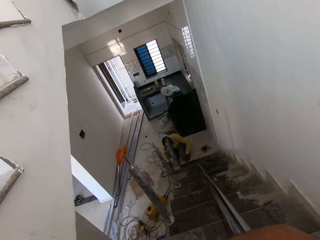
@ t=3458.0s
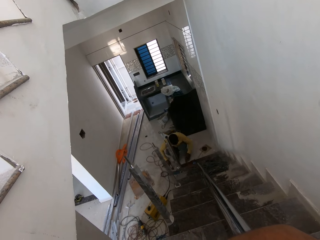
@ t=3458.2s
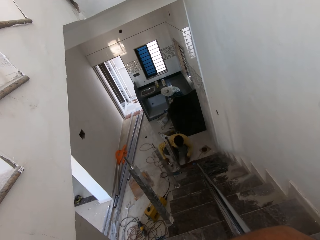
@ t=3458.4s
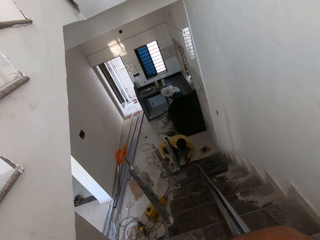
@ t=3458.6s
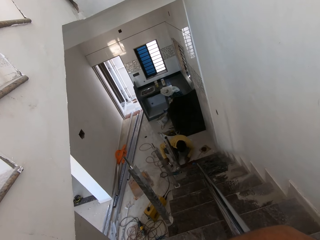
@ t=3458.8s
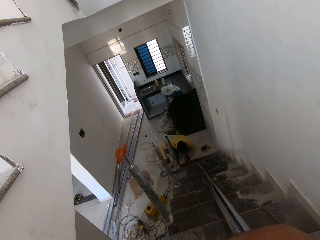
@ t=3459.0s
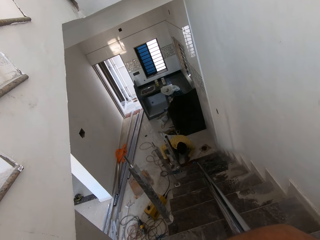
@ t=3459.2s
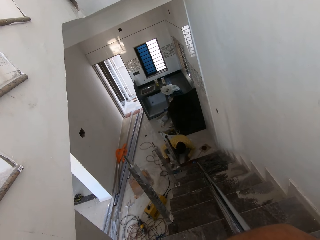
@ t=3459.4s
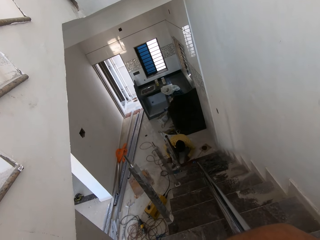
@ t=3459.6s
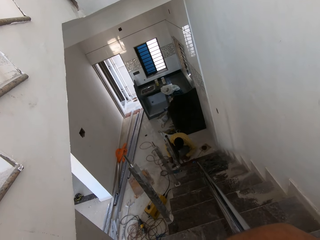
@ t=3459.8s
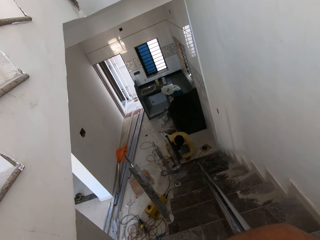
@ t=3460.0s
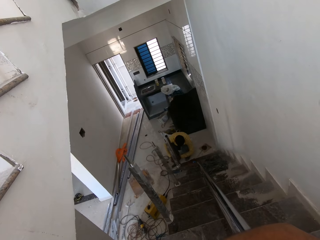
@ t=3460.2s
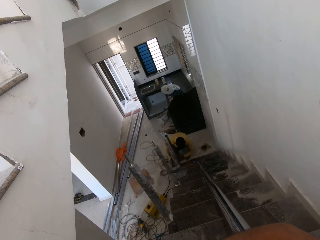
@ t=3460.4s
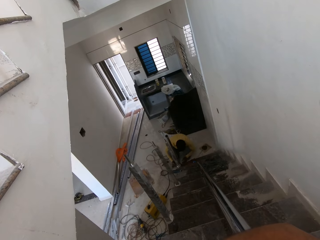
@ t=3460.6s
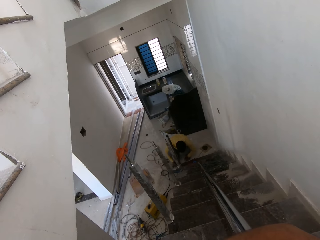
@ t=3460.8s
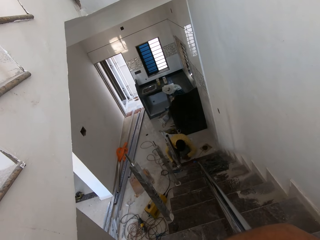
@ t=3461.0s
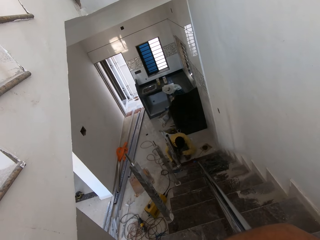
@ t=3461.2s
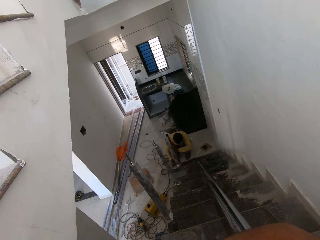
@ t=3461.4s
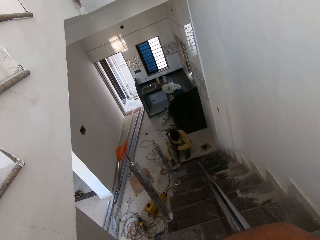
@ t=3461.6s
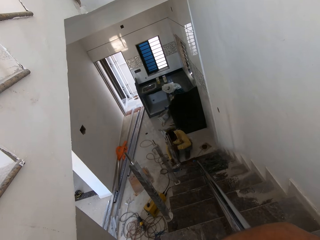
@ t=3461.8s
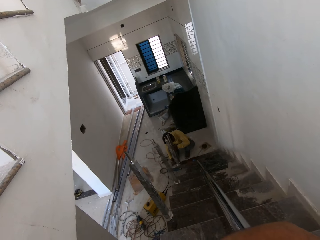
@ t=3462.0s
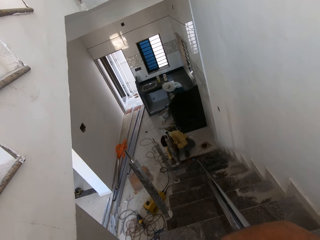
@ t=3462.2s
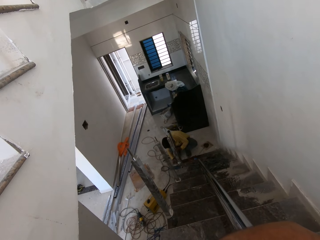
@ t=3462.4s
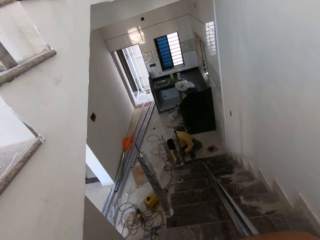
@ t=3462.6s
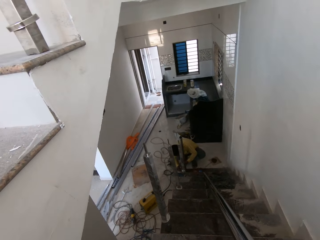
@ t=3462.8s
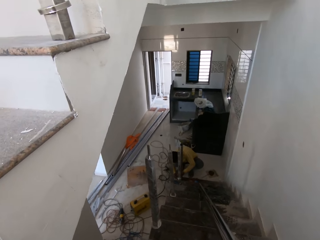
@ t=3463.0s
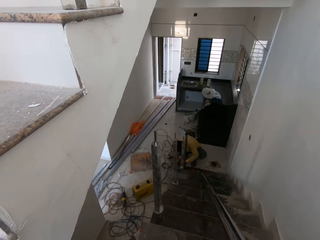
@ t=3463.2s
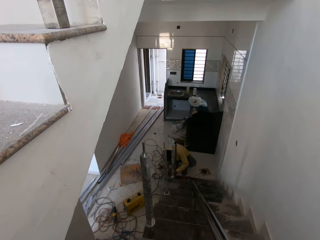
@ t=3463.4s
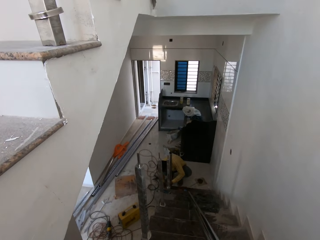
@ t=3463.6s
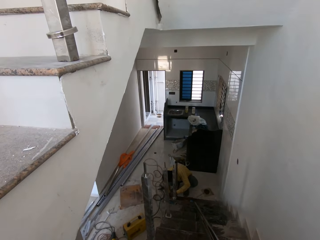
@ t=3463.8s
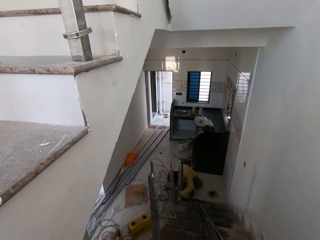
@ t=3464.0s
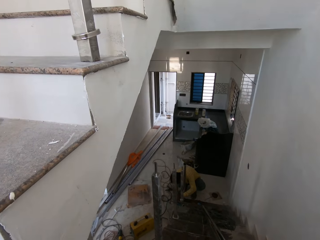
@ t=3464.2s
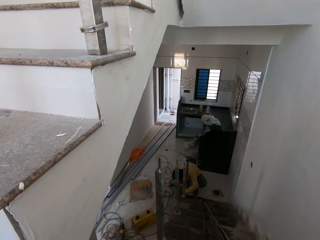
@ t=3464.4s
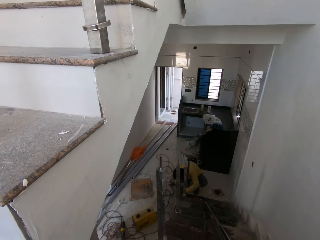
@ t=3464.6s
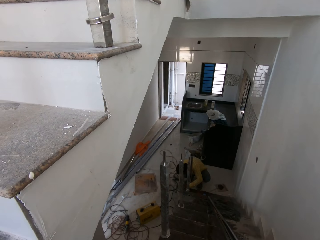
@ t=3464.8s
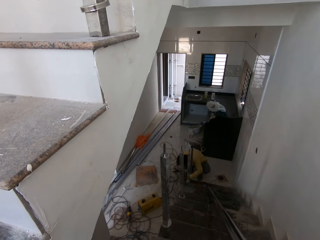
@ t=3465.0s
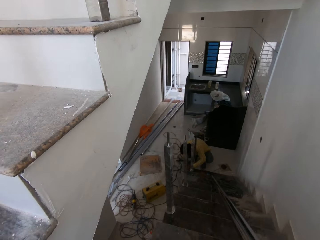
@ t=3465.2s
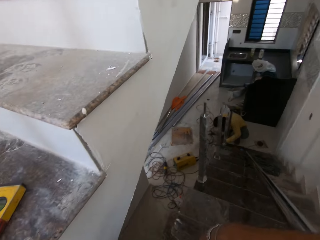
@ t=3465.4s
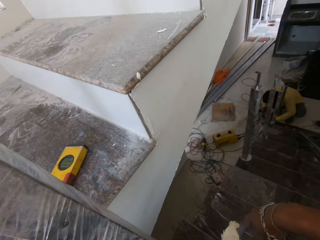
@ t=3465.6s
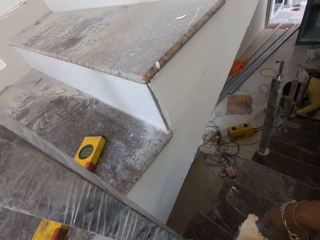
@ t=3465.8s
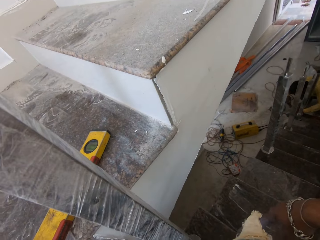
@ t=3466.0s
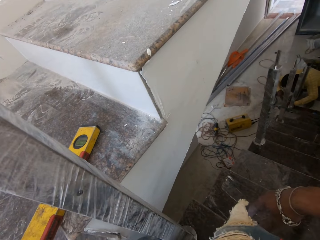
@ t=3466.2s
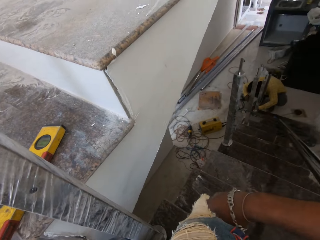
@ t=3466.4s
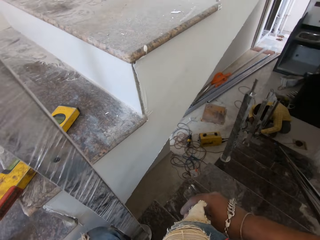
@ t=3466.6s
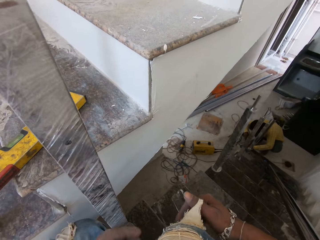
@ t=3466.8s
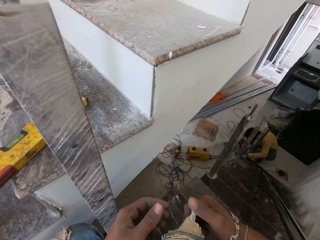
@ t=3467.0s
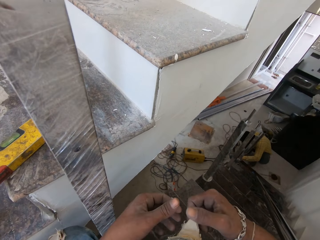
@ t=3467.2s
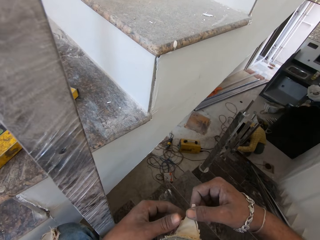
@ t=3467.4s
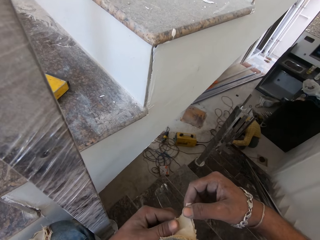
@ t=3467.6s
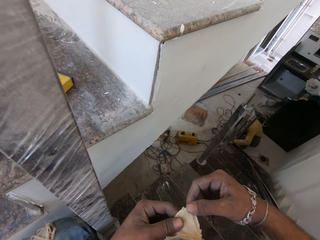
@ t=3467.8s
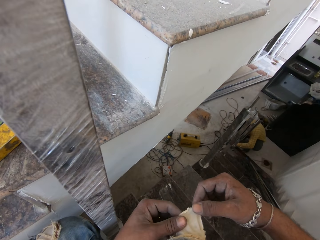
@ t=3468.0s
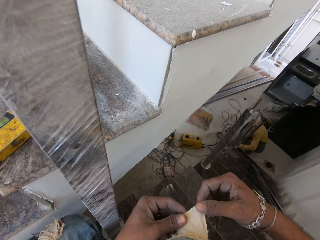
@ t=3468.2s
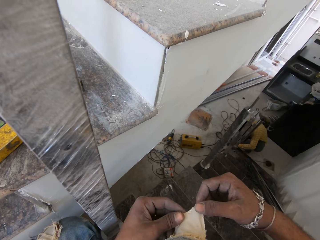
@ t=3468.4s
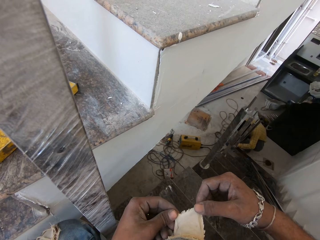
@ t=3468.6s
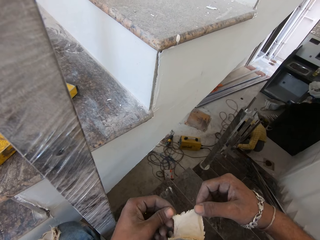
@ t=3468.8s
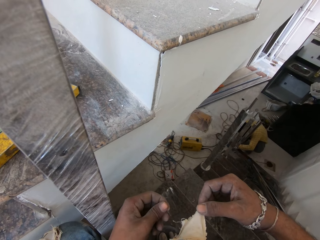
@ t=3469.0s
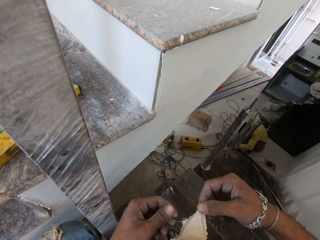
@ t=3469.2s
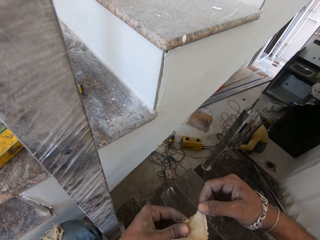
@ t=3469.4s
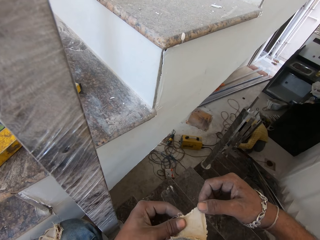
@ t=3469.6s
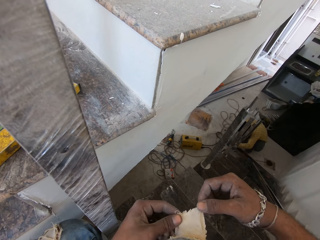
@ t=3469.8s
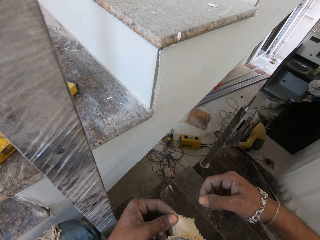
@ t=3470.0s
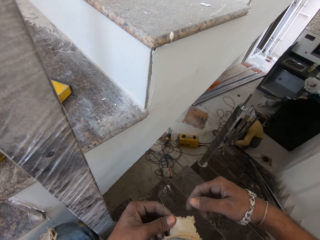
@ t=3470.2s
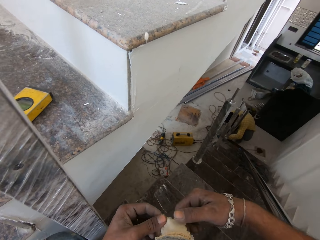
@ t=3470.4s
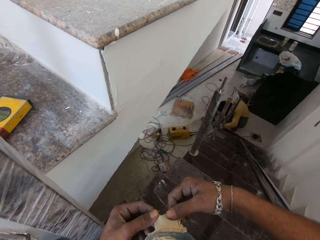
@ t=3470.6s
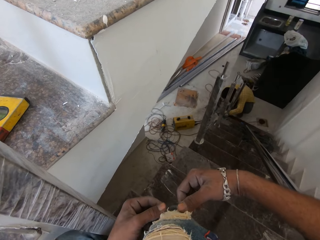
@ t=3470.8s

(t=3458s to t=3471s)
The man drops the hammer on the ground with his right hand. The man fixes something in the floor. The man hits the metal bar with the right hand. The camera wearer holds the jeans. They touch a hem of the jeans with both hands.

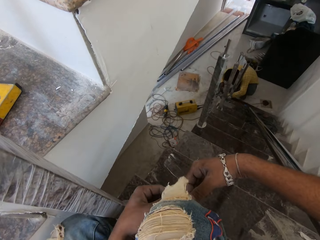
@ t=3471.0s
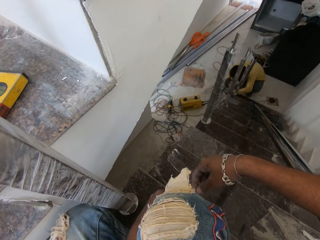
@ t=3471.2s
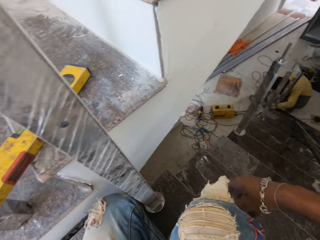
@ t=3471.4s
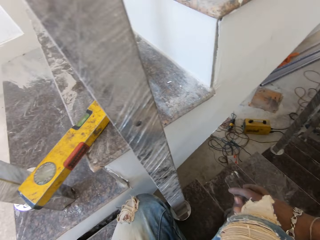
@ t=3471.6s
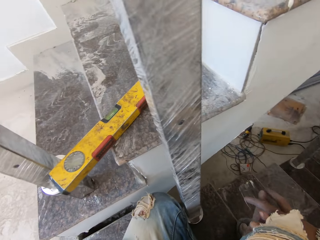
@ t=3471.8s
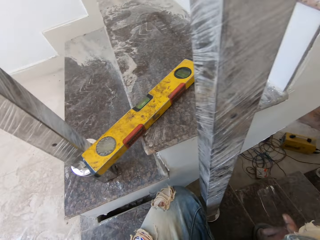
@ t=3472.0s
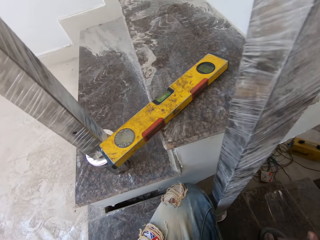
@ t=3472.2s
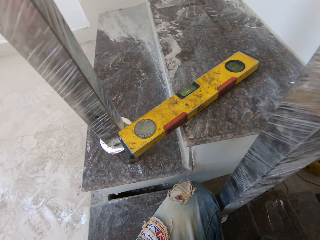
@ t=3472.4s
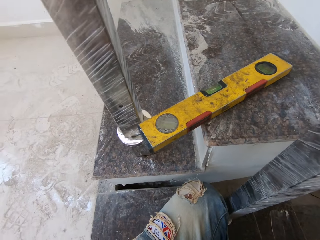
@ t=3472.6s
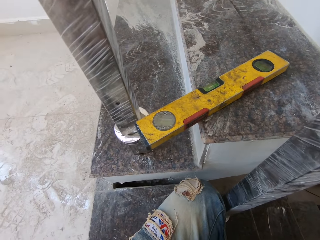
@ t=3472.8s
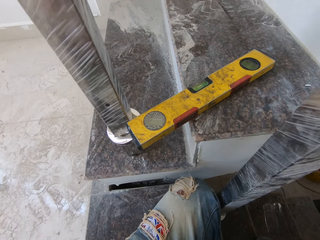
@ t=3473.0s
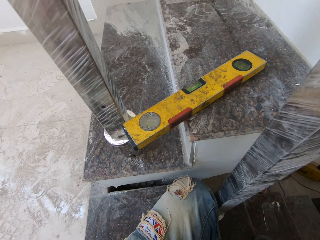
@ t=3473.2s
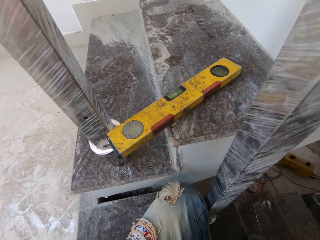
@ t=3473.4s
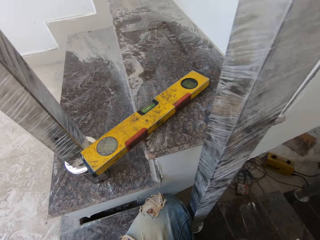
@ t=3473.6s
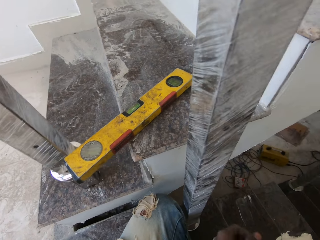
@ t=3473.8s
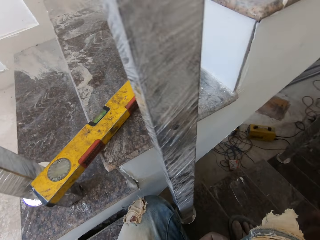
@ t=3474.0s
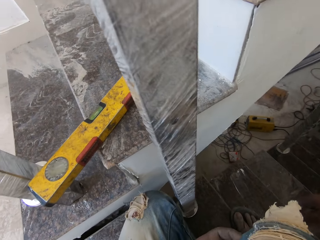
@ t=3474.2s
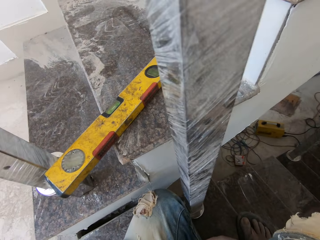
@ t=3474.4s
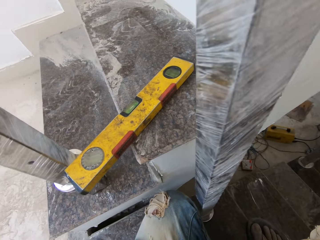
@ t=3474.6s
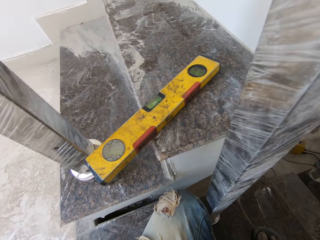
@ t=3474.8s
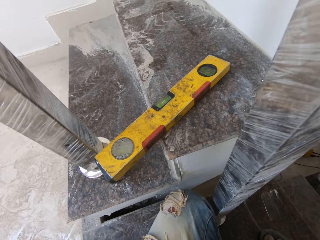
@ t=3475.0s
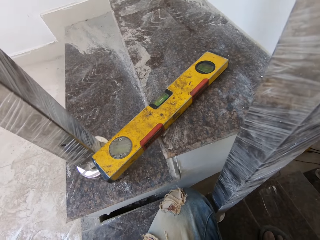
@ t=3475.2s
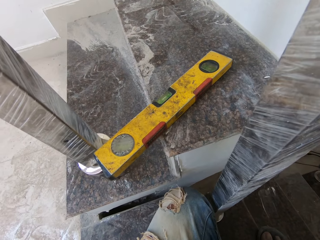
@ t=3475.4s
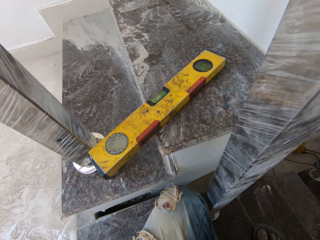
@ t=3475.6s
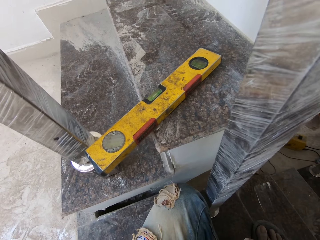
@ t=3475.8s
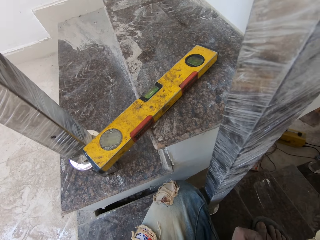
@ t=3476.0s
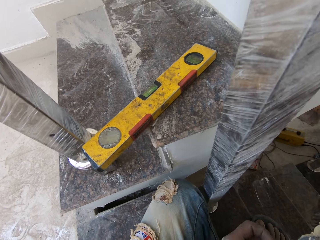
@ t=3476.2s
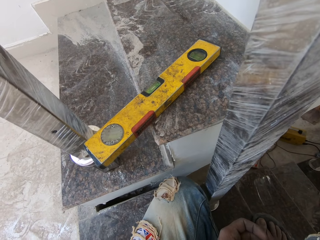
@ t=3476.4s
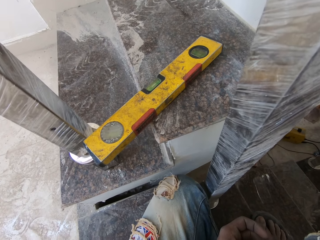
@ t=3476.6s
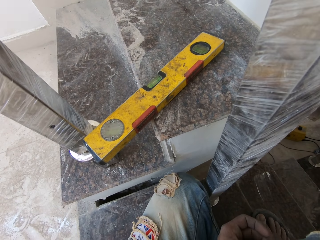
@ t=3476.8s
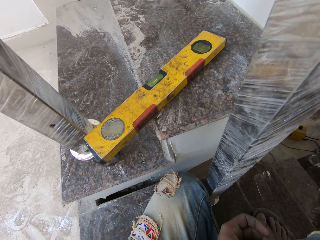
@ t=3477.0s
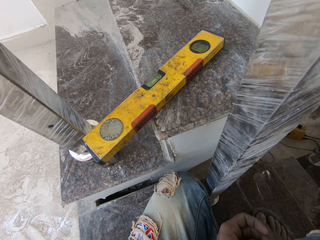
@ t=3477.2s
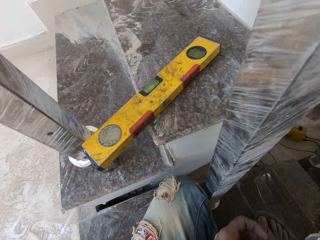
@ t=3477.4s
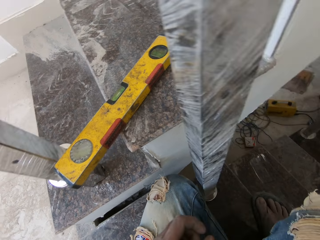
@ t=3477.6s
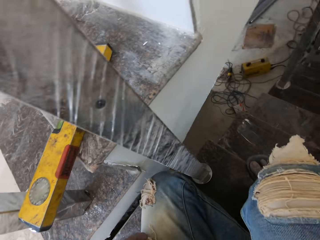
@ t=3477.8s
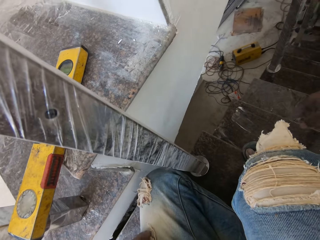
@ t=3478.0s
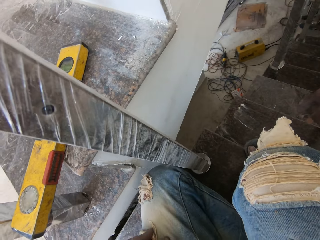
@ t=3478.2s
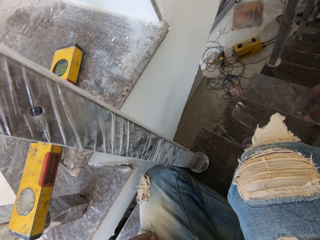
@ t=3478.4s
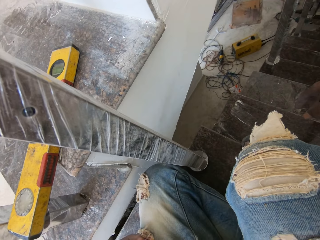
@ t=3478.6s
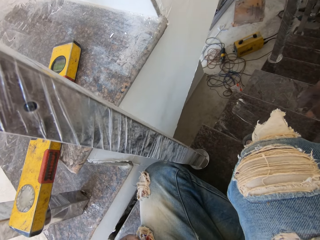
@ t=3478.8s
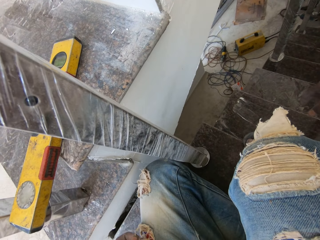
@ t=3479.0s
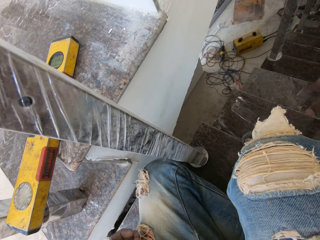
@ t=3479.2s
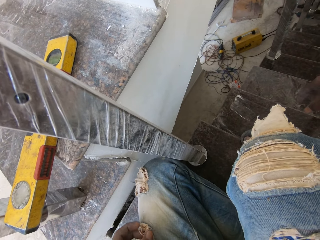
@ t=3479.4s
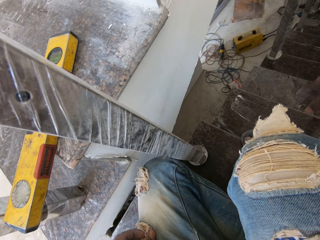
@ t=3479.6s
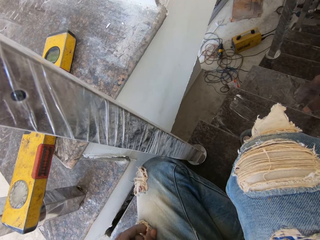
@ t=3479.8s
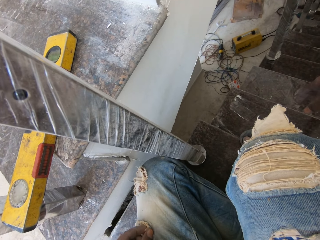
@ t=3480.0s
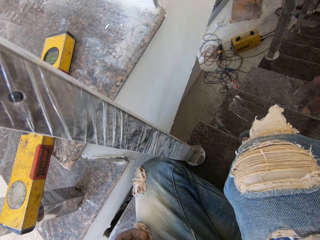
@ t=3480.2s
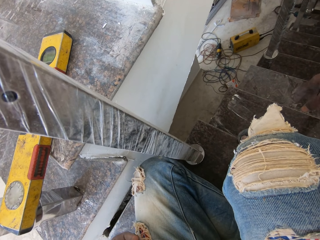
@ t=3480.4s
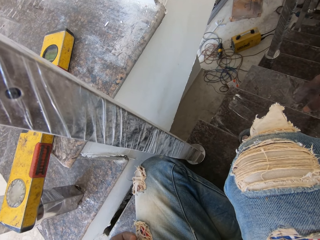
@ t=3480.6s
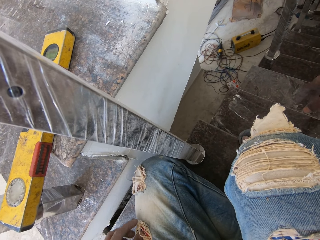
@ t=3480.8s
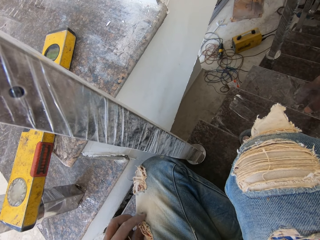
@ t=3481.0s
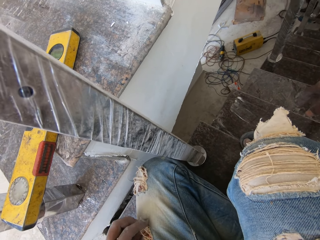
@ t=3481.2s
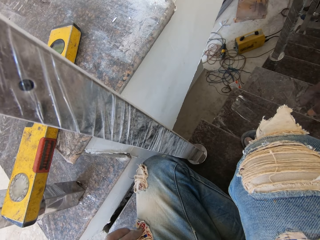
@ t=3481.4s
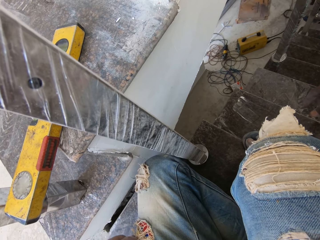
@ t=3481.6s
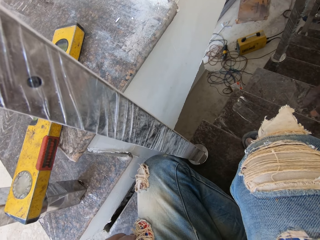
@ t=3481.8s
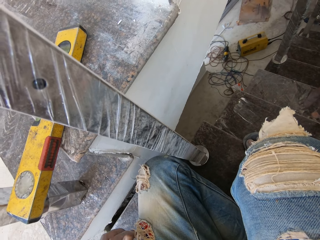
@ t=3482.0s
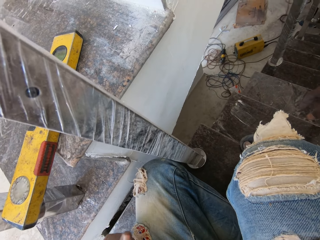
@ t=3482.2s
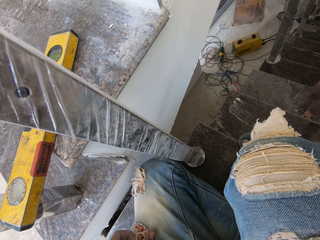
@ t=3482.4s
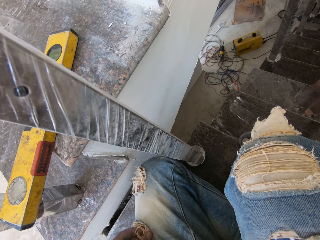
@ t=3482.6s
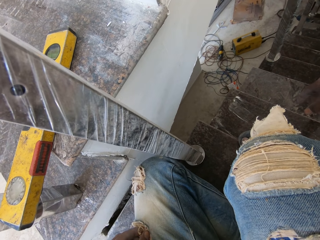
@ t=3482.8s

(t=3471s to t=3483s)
The camera wearer turns.
